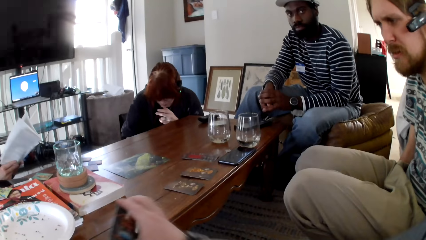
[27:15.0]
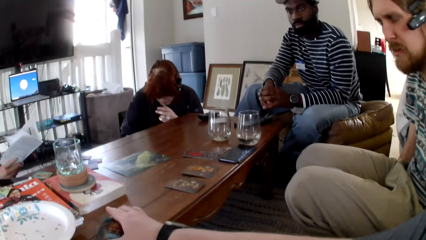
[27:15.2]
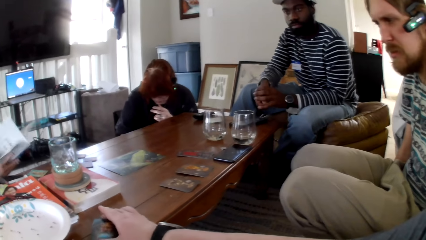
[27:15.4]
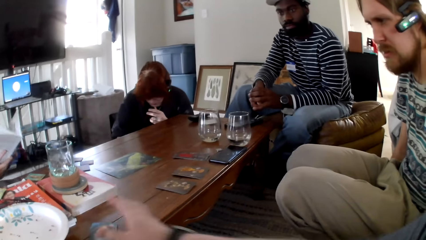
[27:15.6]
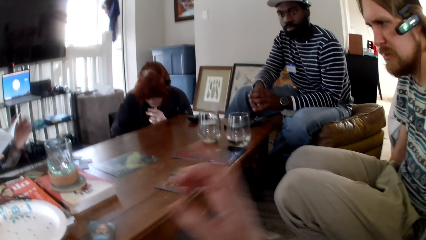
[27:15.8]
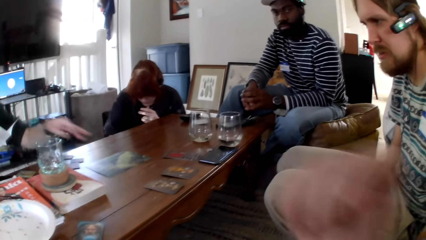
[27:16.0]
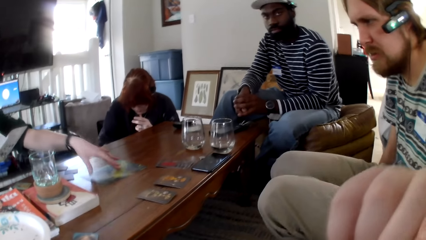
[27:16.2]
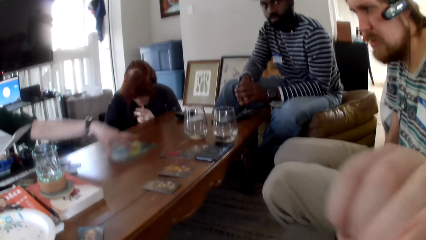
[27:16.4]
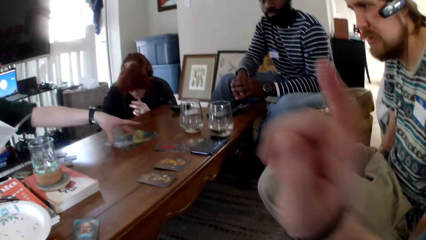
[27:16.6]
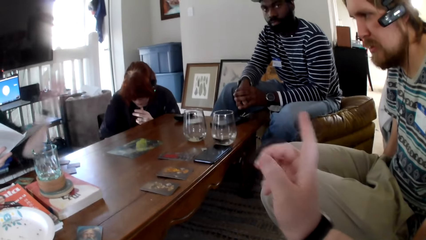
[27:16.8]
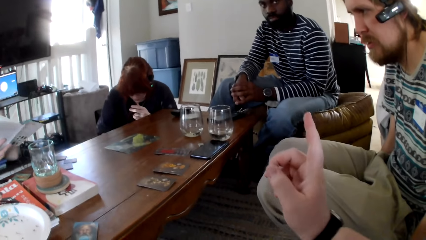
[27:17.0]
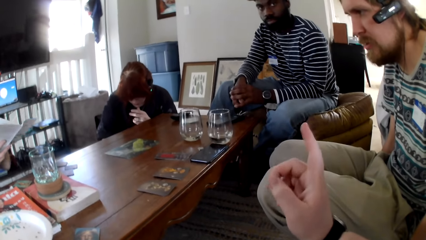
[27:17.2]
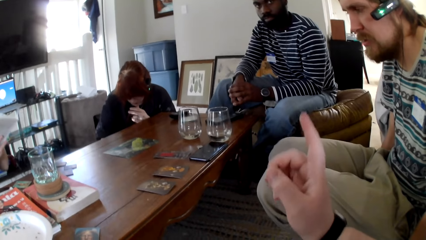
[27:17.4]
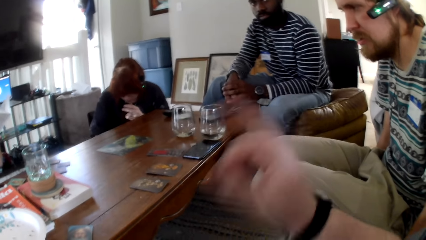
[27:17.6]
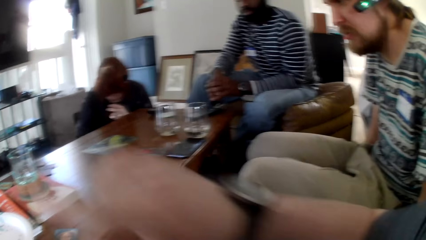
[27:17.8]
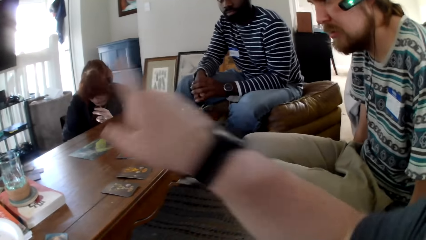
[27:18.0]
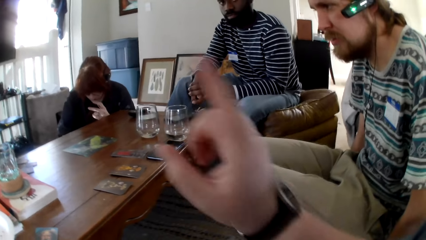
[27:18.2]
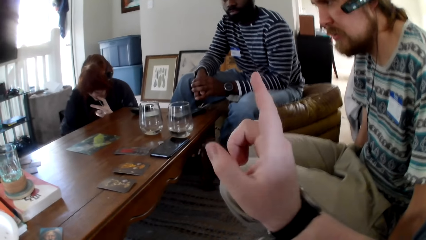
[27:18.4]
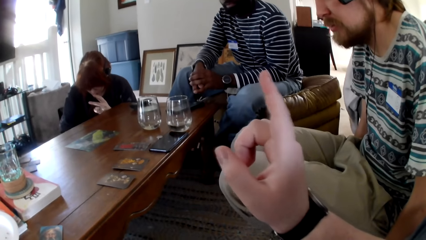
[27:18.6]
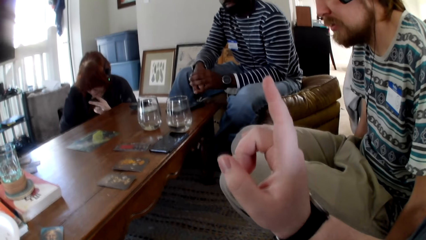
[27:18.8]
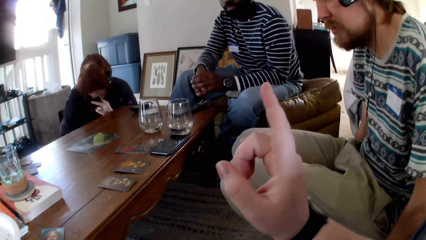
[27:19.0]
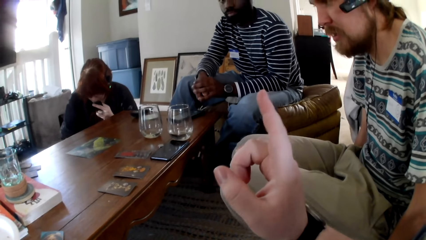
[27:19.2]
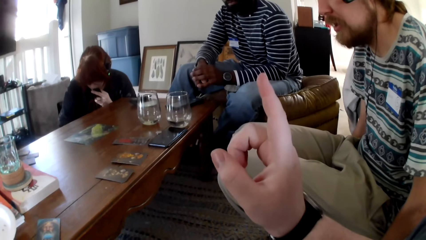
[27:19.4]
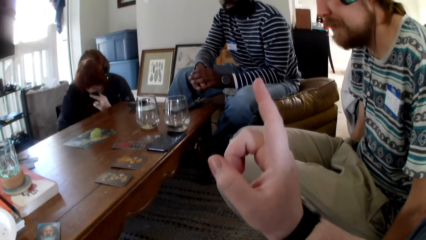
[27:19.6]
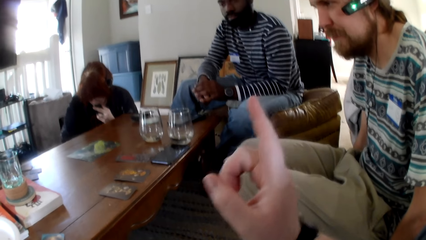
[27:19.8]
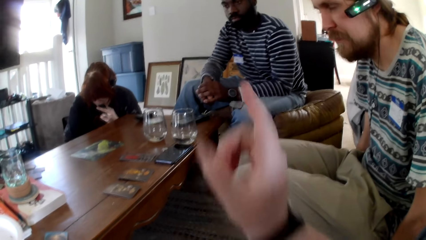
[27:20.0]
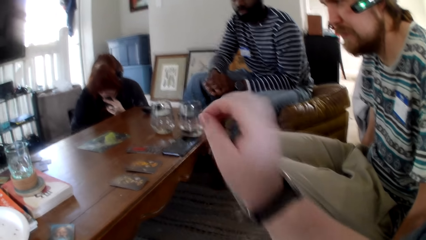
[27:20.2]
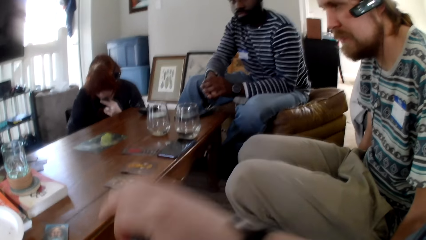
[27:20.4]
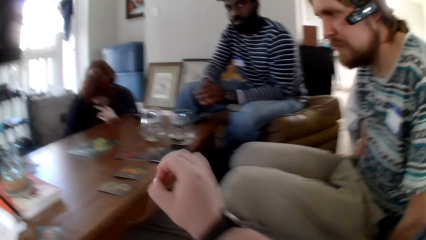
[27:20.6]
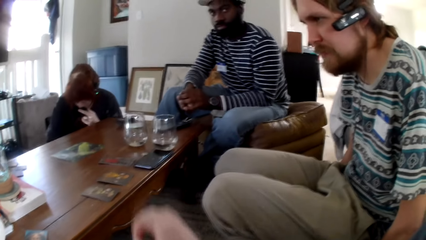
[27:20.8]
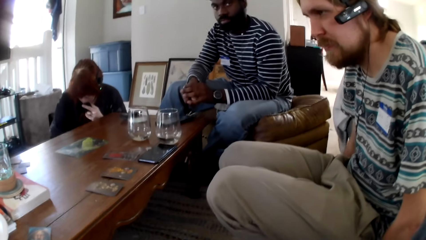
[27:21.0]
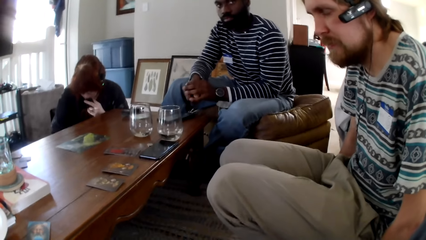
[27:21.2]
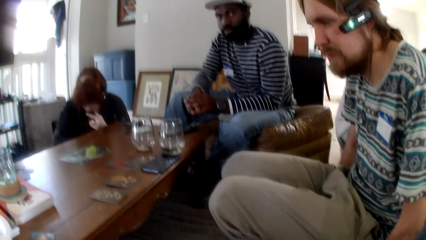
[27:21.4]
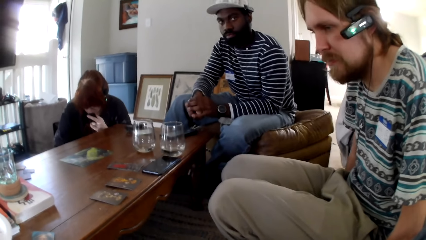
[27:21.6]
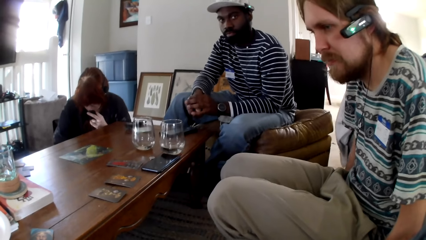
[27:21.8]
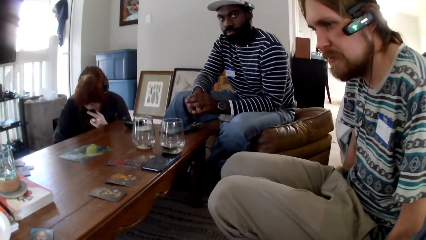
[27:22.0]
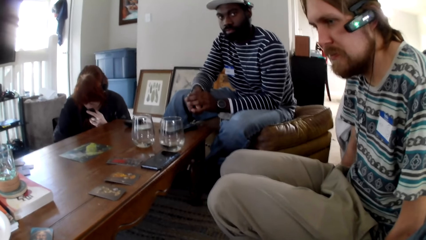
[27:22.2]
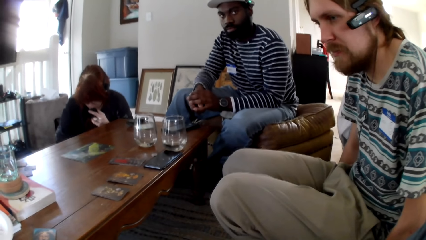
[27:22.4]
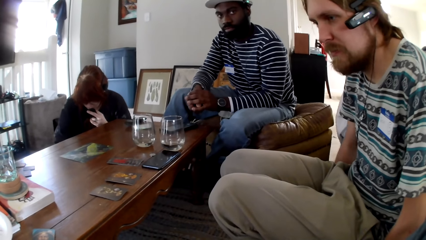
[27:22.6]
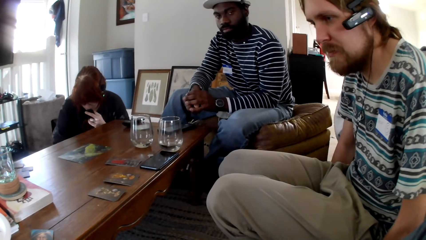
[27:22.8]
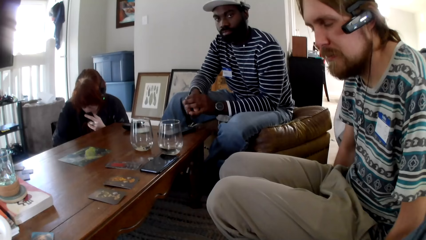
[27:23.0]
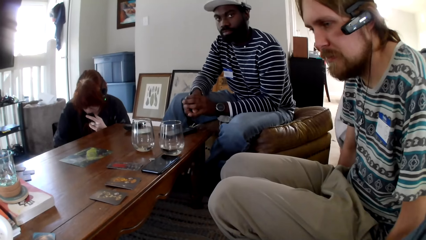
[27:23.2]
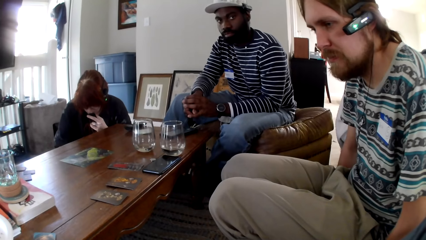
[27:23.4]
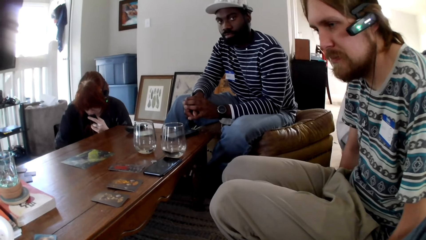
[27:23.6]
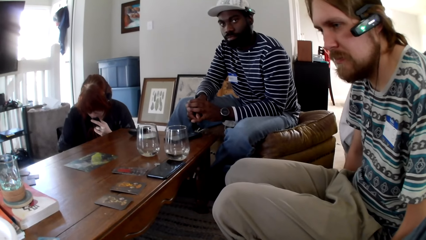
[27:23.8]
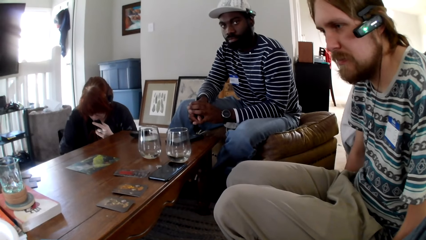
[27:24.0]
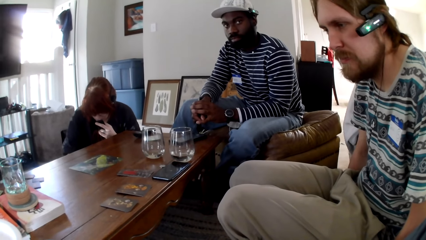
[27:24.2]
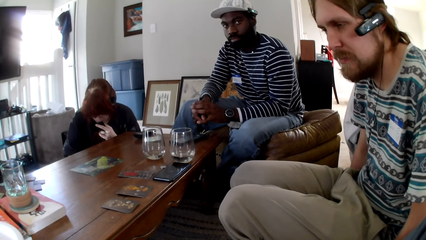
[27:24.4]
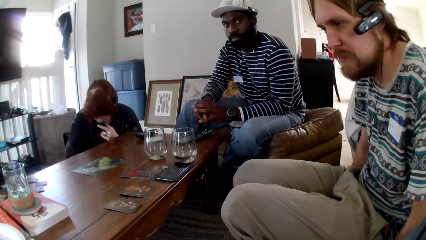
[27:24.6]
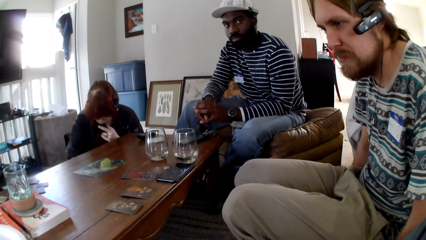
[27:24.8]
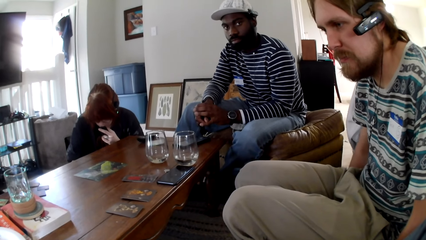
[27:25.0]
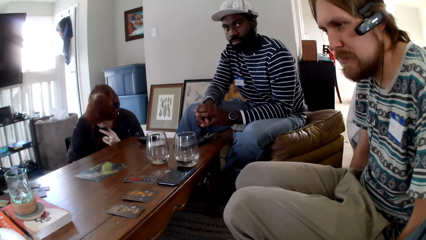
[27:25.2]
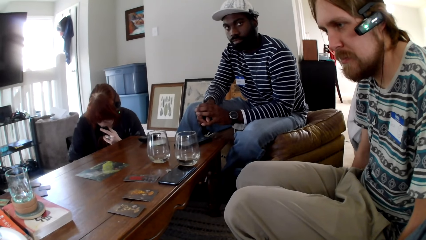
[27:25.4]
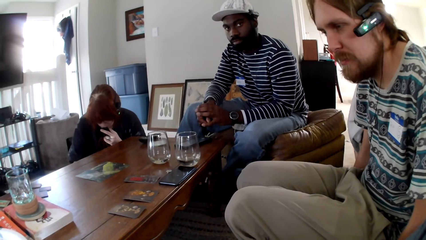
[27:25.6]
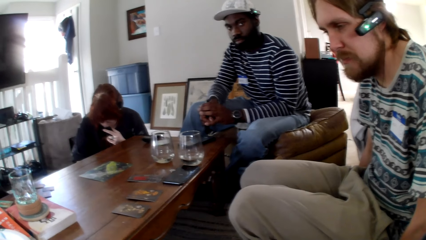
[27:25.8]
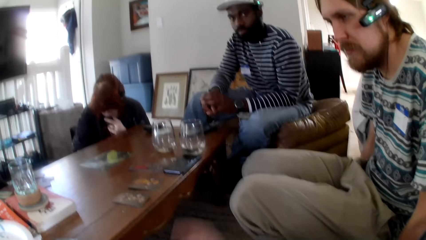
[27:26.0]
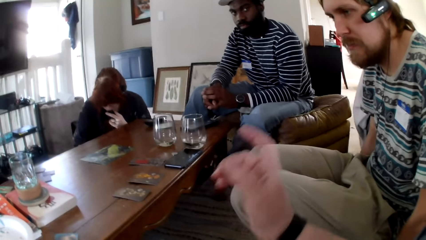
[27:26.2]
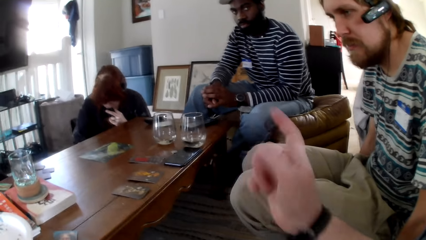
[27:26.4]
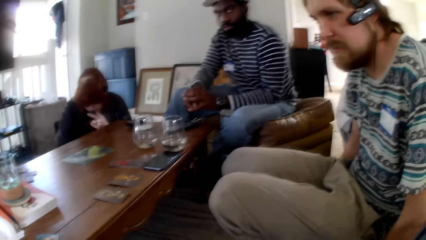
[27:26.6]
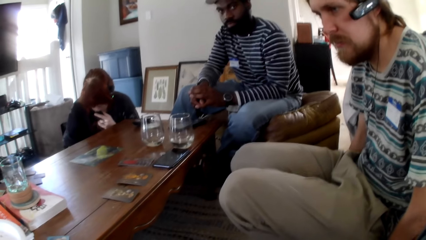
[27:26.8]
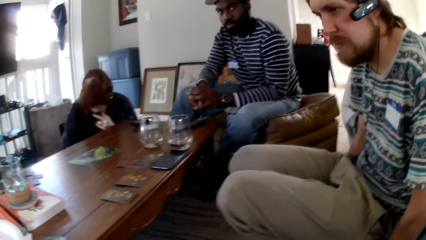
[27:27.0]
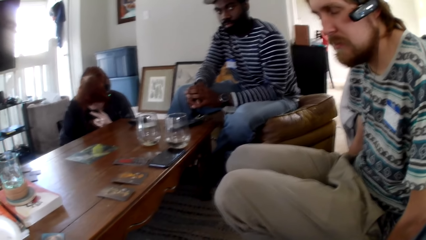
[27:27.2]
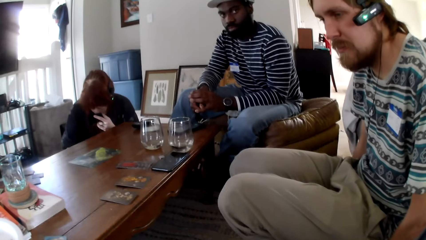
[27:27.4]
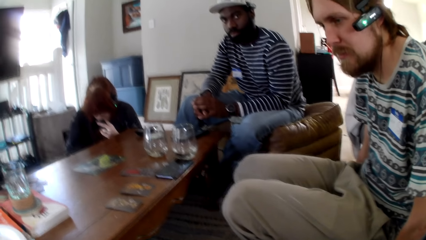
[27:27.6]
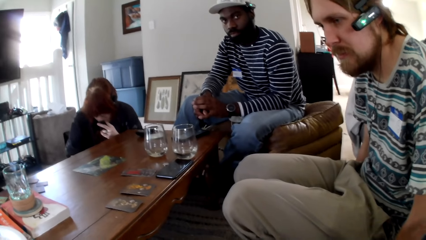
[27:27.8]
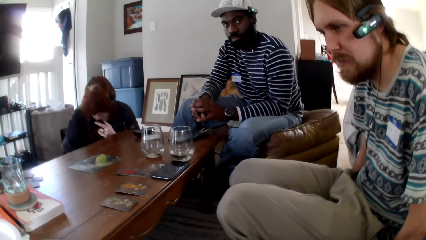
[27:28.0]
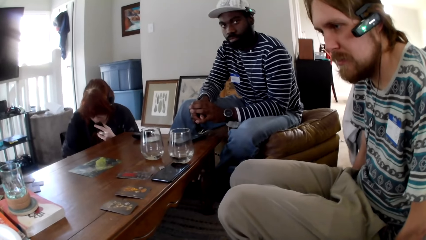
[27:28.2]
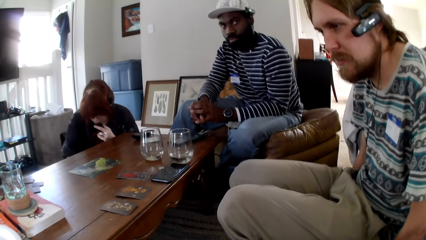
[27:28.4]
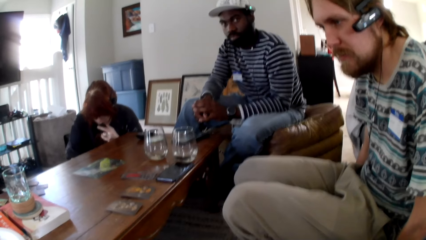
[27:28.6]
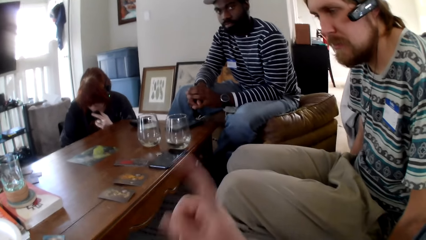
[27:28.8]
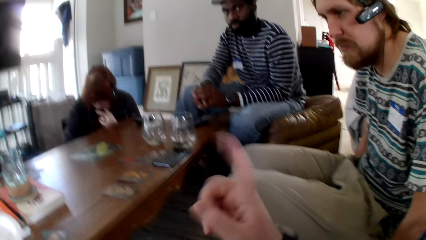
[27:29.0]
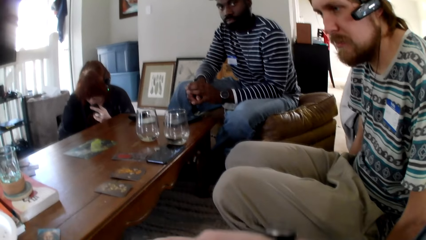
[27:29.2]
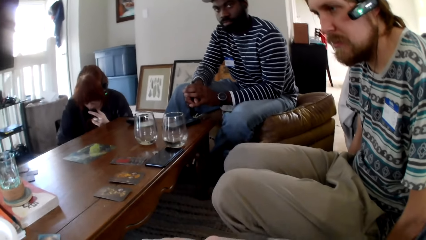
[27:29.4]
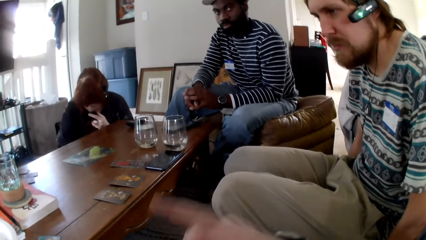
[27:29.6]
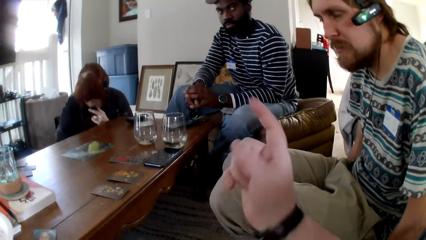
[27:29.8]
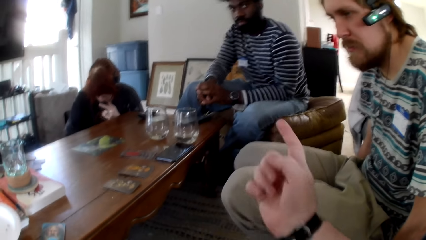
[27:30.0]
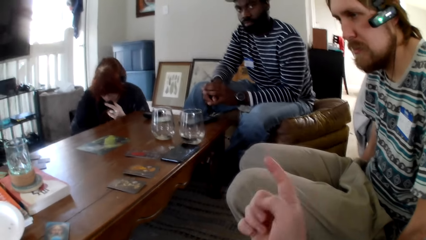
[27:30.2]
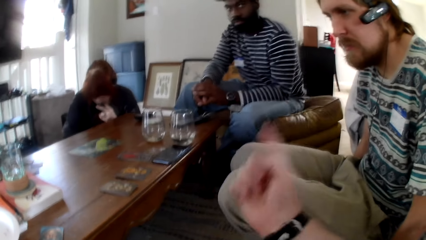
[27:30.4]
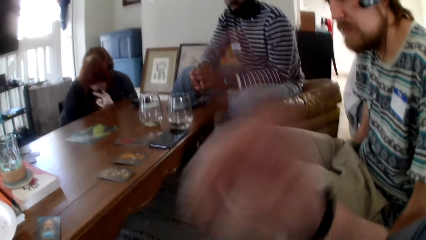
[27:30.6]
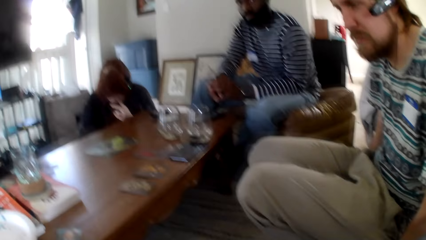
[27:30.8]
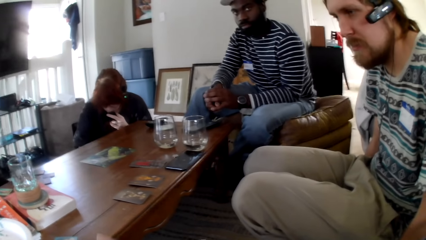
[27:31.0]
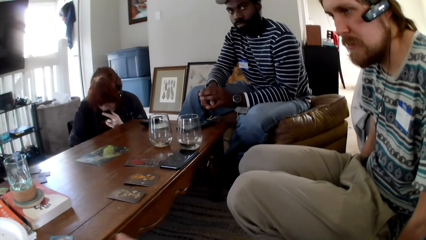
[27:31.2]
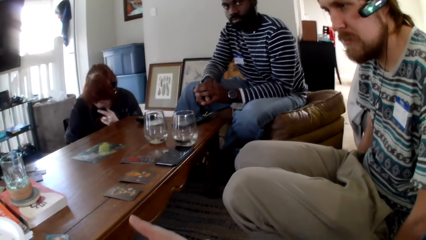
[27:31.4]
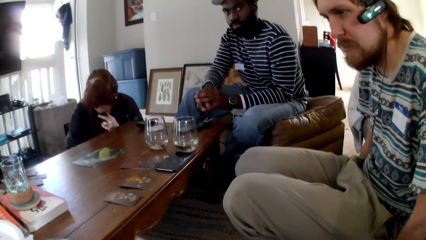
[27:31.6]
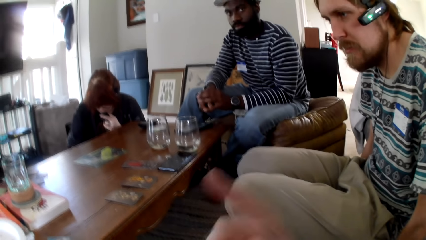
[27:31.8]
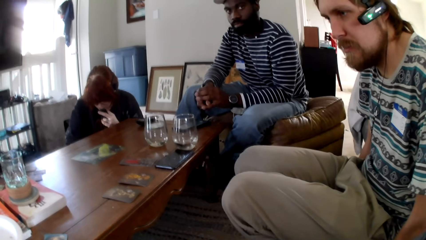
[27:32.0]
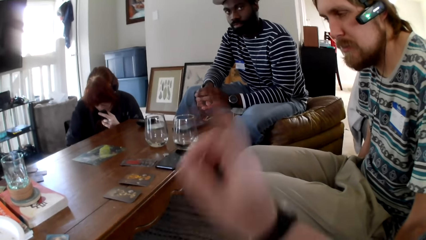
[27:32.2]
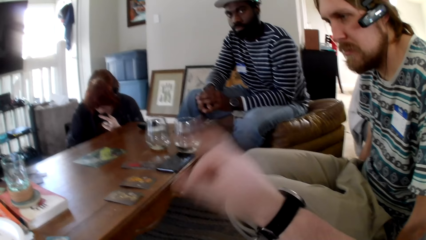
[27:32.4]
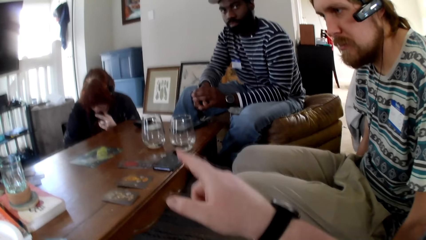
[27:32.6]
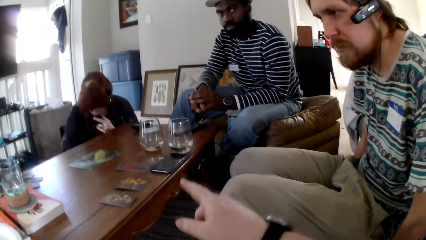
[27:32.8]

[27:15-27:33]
The camera wearer holds the table, pulls his hand off the table, and raises his hand up. A woman pulls a picture. The camera wearer gestures his hand. The woman pulls her hand off the picture. She touches her face. The camera wearer raises his hand up. He watches the background. He raises his hand up.
